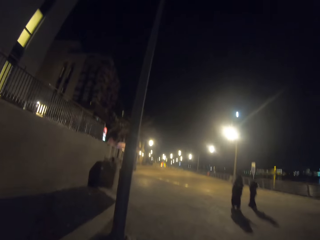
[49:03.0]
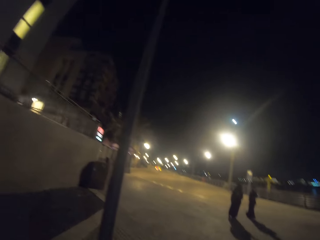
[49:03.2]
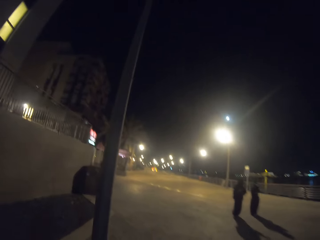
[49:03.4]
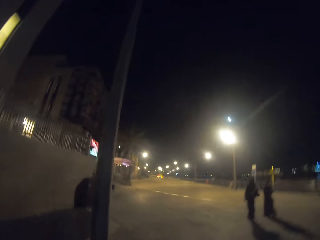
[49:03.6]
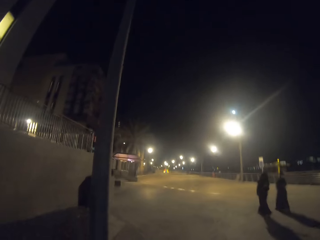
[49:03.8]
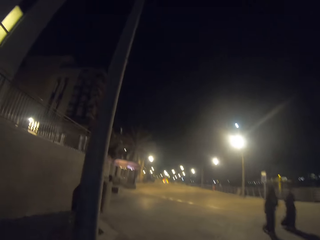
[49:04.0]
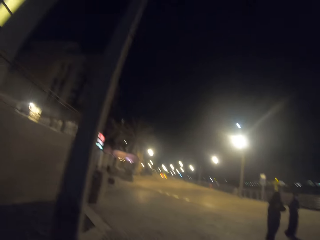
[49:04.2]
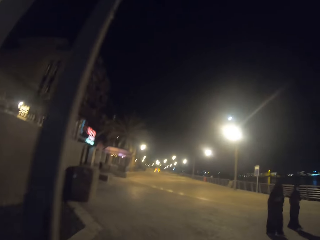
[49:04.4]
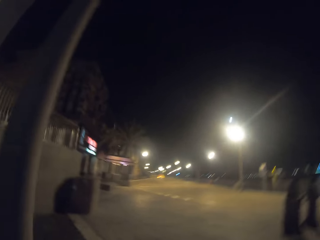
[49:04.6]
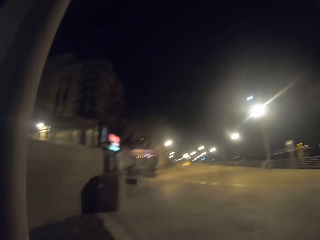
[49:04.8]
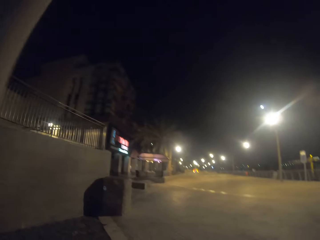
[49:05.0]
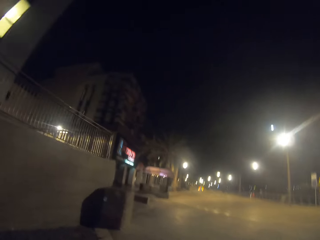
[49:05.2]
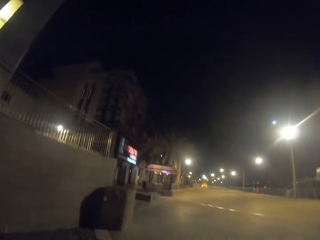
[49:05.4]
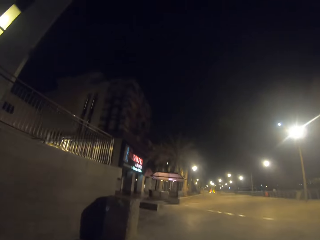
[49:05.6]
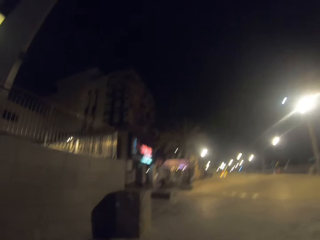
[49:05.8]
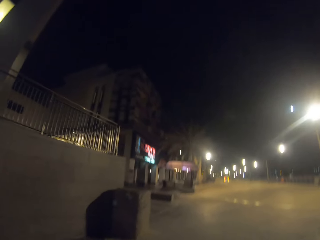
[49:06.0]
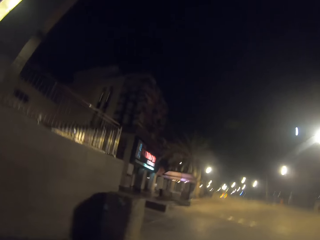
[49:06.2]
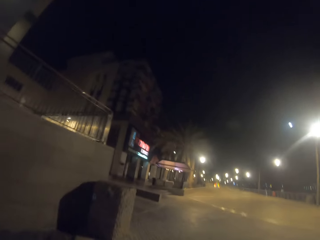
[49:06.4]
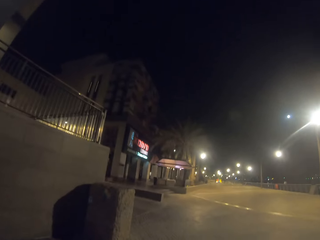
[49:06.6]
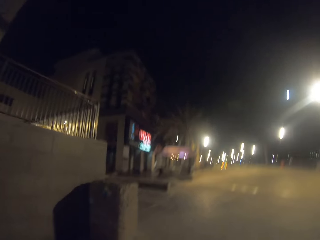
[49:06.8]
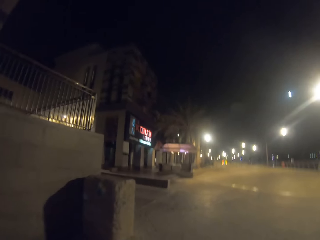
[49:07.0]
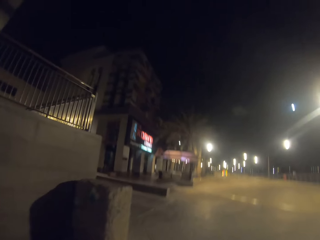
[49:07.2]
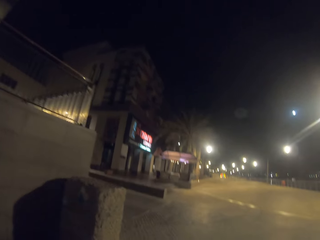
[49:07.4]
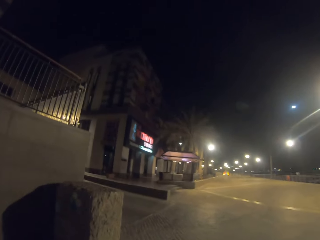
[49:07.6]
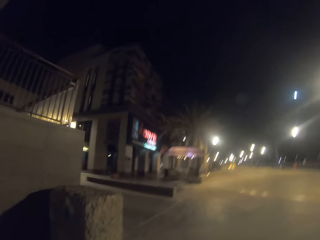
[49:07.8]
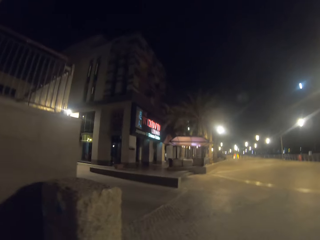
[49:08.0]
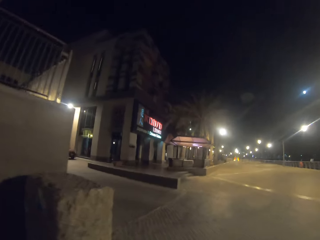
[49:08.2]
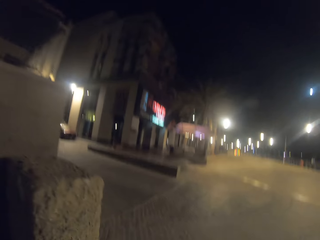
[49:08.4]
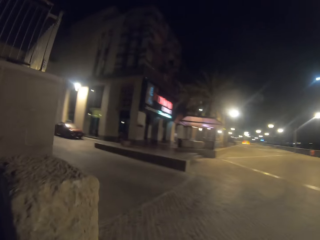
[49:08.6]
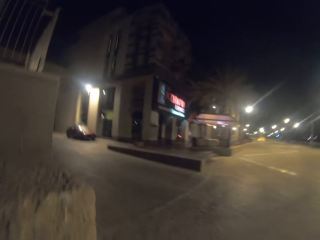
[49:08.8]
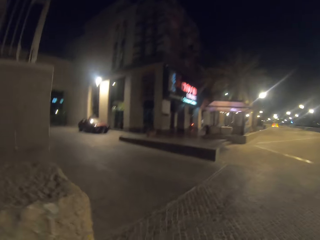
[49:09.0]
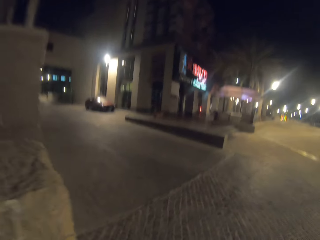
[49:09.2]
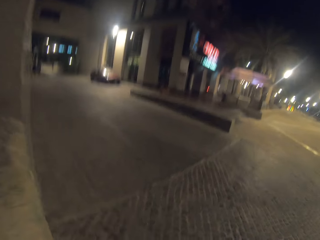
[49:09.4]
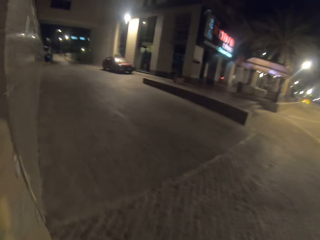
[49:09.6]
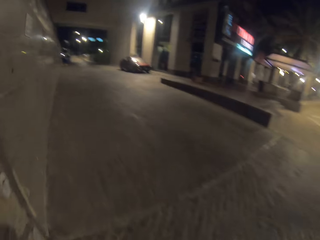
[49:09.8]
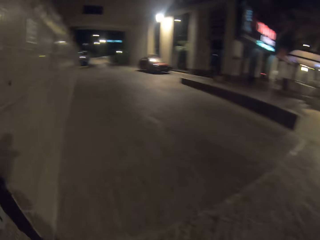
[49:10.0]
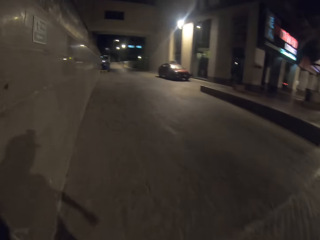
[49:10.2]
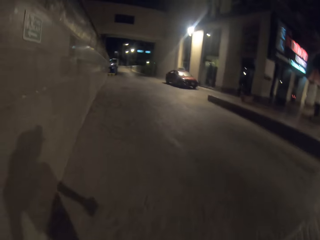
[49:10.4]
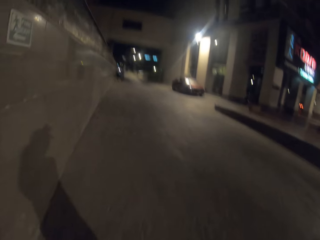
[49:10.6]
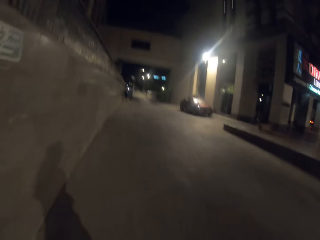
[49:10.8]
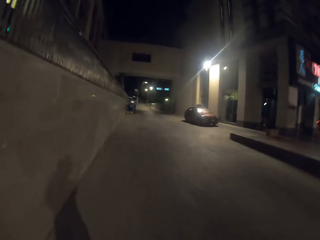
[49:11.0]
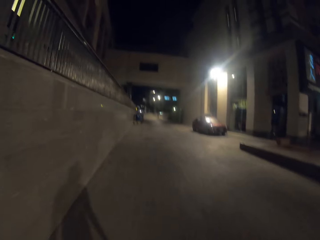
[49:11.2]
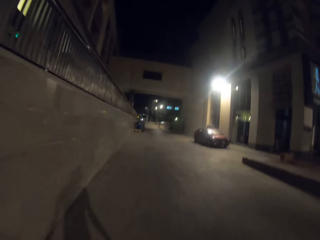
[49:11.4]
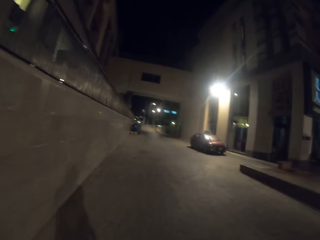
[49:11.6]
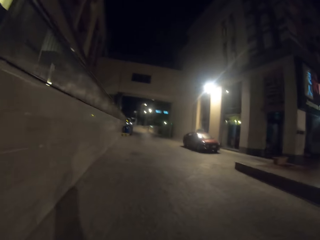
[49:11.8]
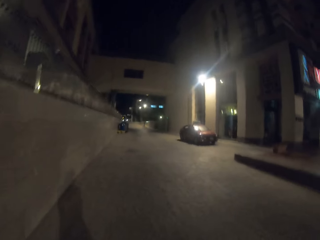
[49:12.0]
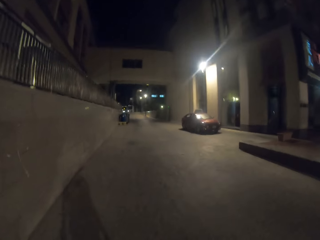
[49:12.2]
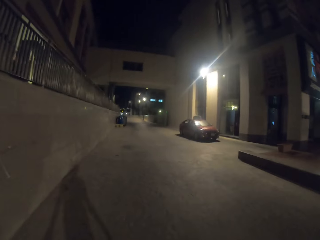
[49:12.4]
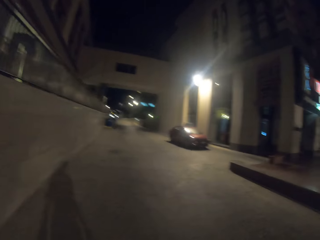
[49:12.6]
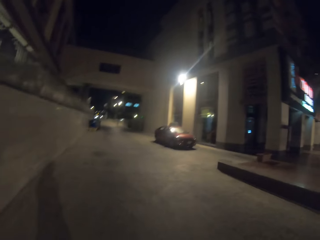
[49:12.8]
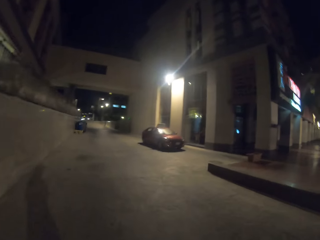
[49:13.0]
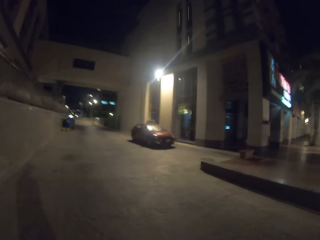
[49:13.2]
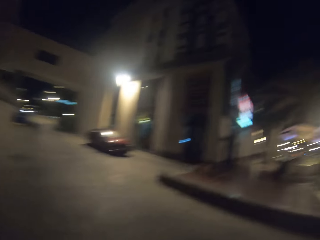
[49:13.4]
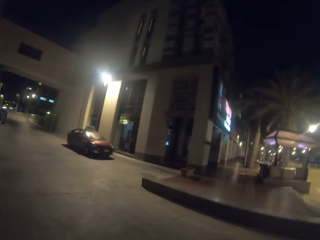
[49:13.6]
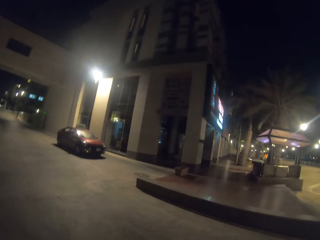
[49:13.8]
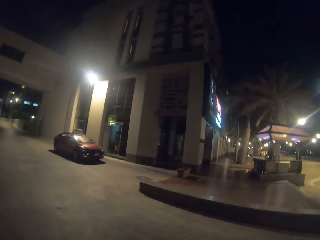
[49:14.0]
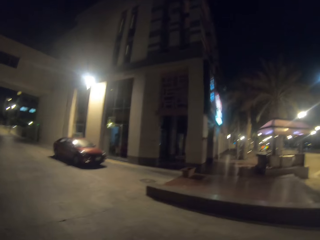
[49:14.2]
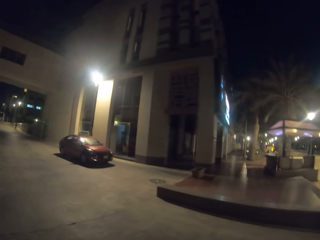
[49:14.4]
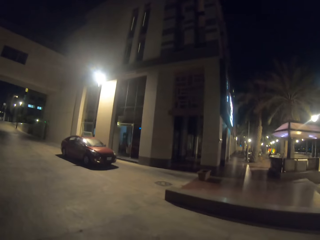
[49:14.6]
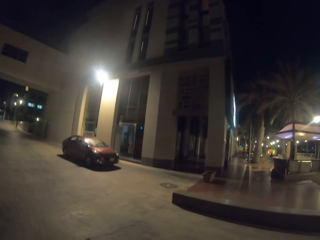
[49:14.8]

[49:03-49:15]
The camera wearer turns left.

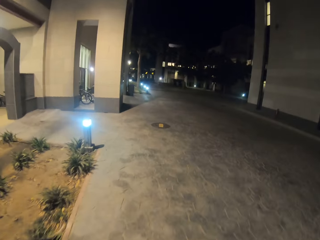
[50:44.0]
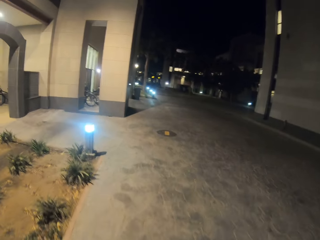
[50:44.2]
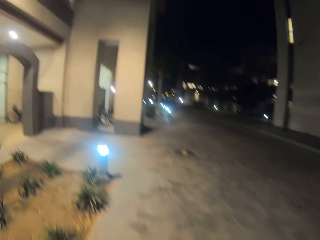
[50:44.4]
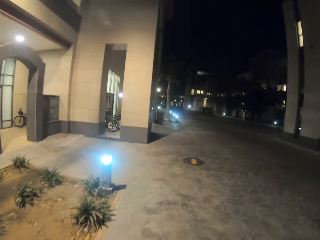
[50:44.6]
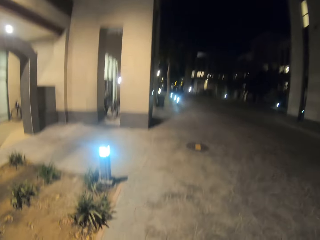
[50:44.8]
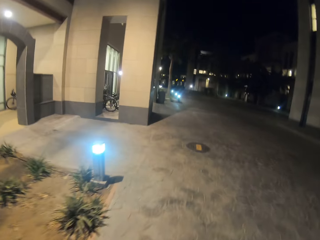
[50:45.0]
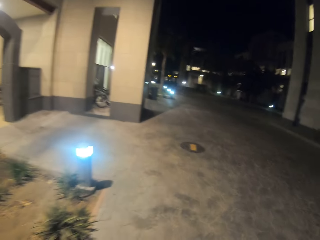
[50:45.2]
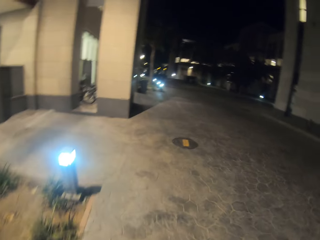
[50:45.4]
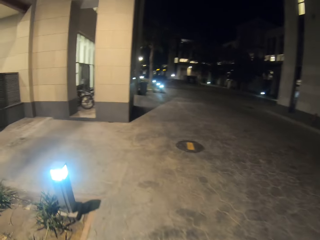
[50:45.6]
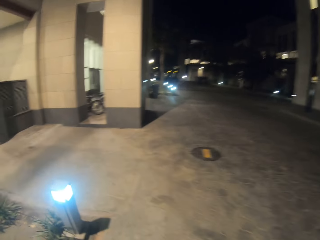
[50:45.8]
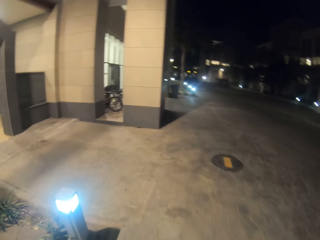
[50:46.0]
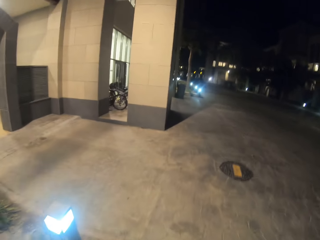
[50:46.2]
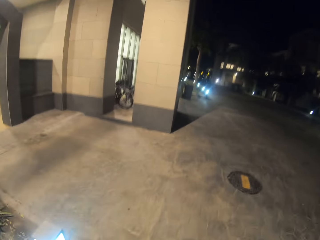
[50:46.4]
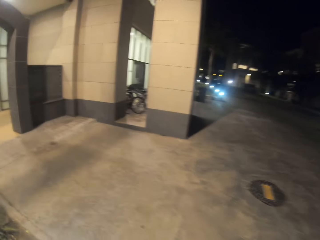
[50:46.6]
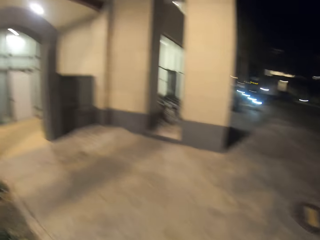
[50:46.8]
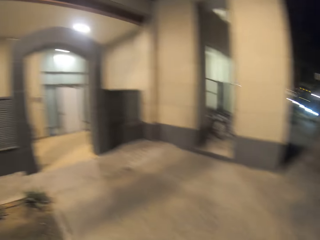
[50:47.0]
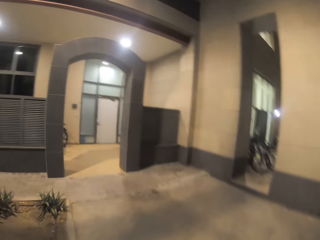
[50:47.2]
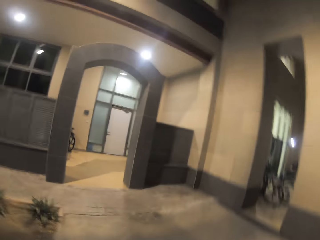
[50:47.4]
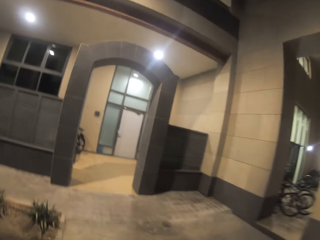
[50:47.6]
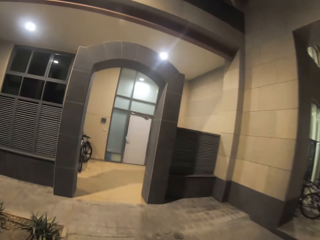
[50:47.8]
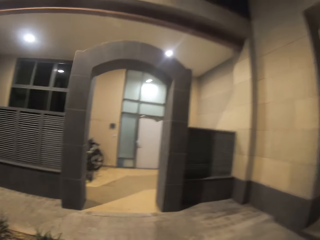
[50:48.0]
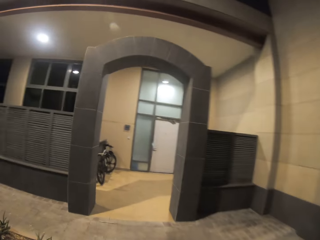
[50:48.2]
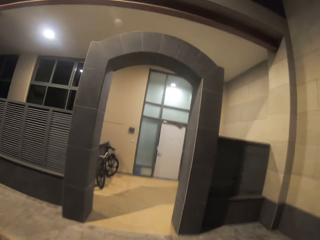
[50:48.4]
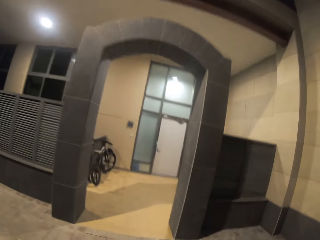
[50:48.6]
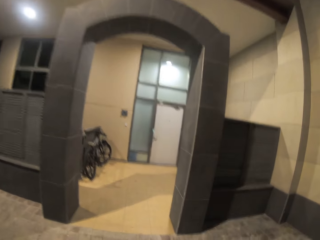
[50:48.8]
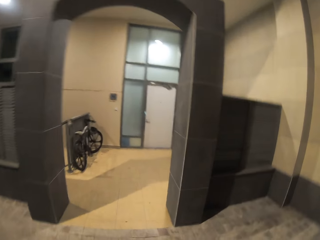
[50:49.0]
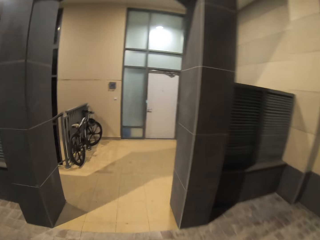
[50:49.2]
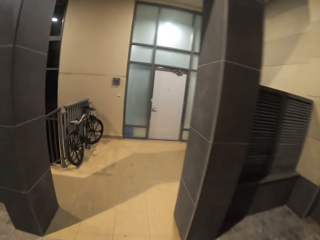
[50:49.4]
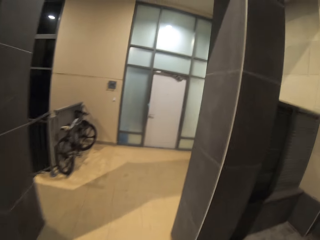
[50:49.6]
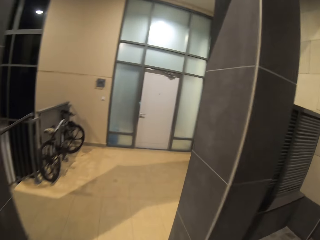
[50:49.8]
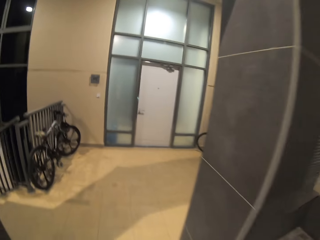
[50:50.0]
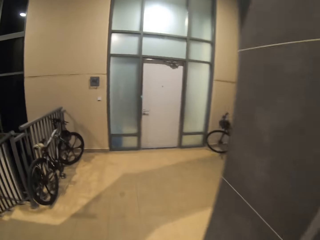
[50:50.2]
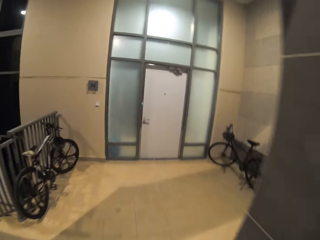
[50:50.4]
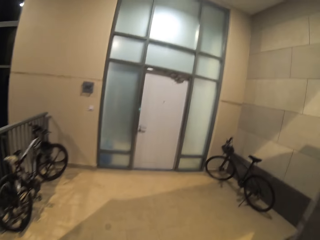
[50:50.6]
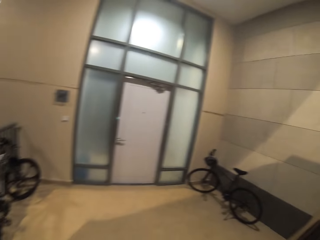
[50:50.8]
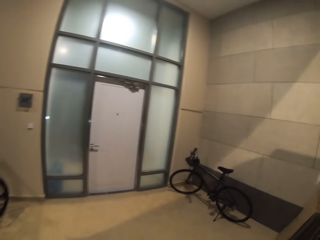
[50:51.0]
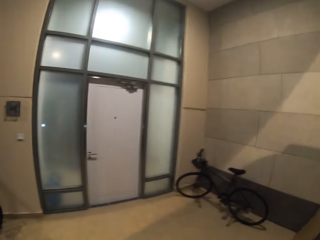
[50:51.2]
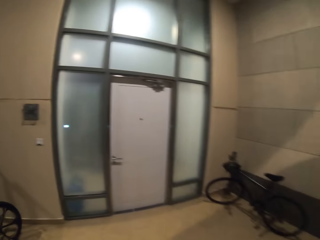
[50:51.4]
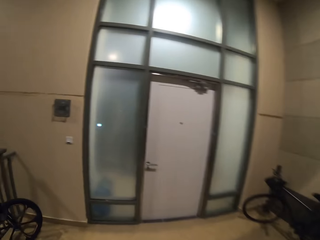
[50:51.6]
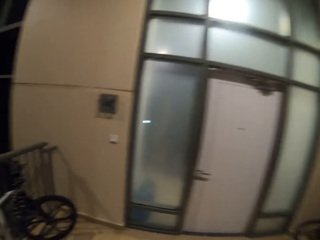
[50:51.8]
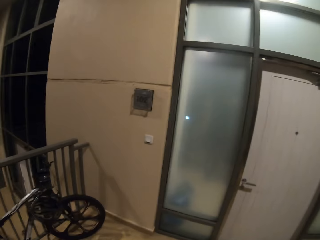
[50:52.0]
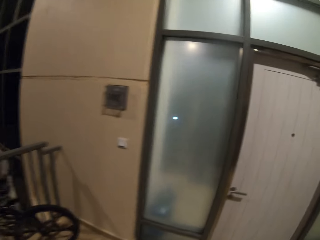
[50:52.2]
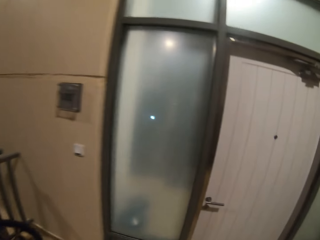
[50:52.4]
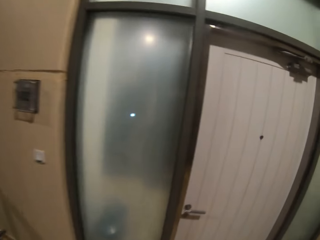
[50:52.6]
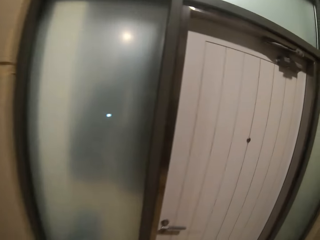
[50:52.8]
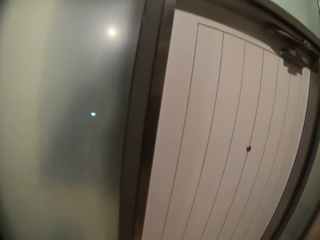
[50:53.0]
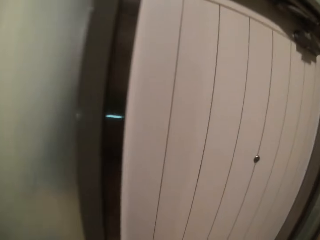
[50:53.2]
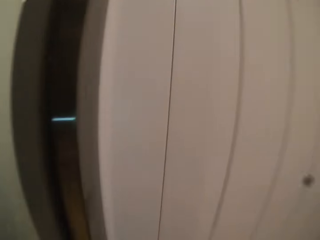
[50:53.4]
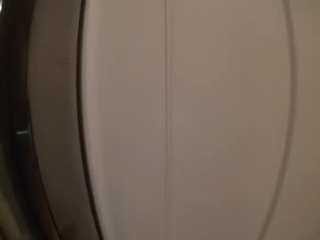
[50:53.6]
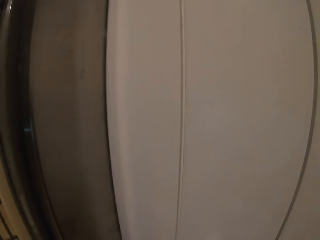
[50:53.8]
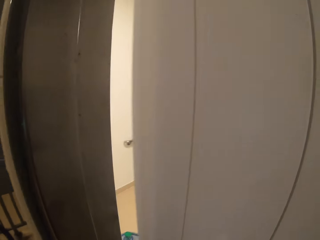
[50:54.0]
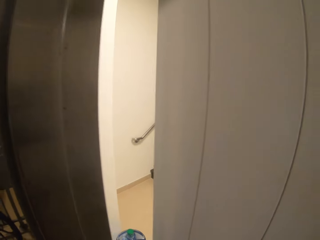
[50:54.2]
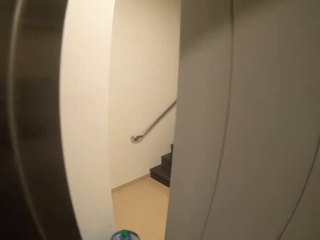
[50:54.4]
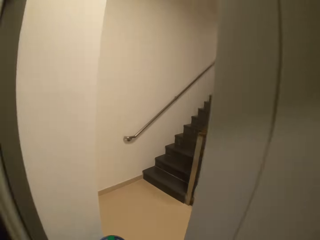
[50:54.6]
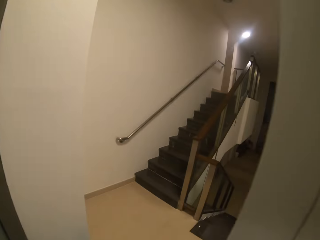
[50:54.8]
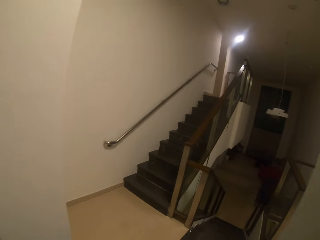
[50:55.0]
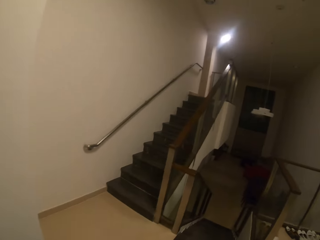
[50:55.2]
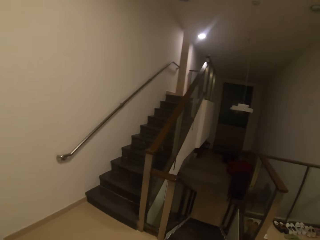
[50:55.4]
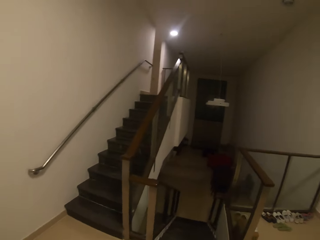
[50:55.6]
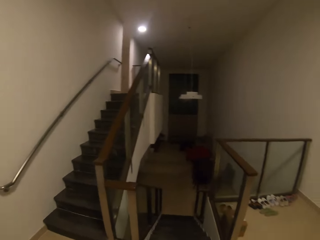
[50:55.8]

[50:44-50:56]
The camera wearer turns left. They walk in the building. They open the door with the right hand.
